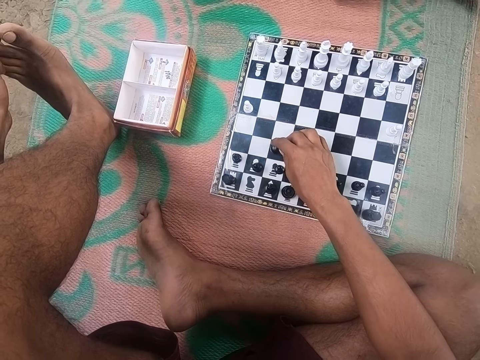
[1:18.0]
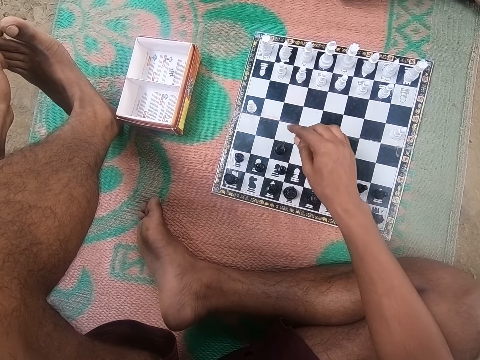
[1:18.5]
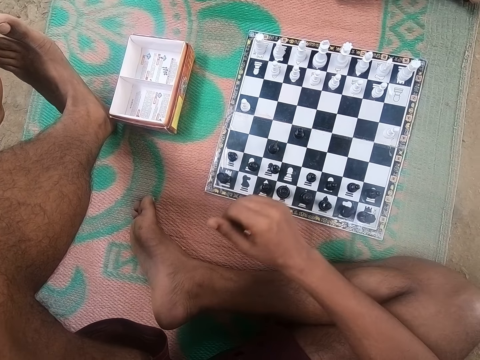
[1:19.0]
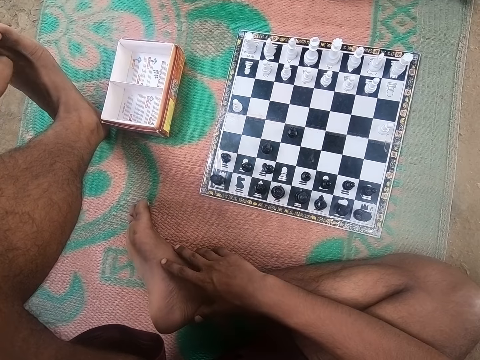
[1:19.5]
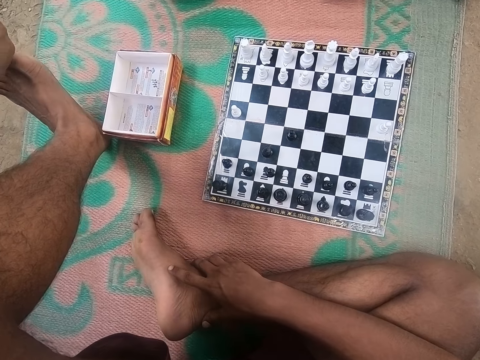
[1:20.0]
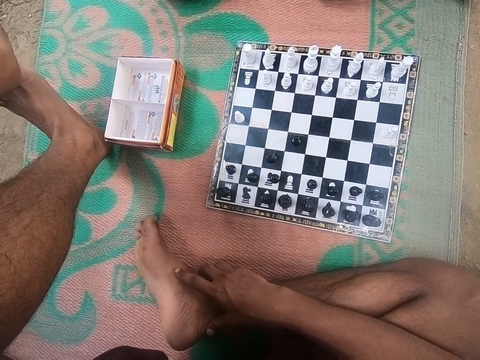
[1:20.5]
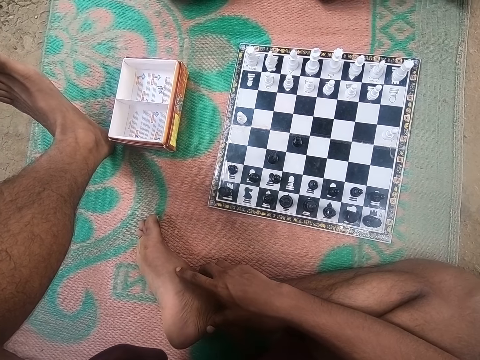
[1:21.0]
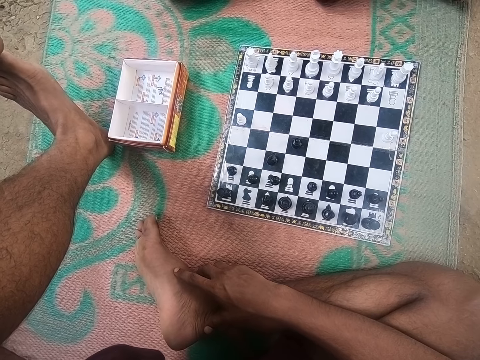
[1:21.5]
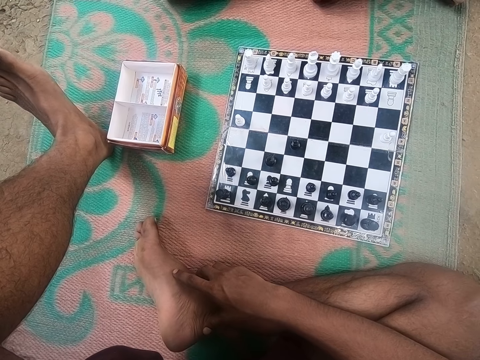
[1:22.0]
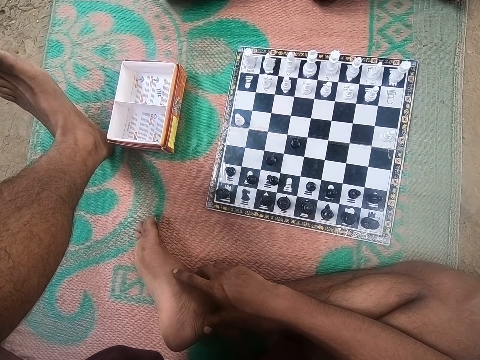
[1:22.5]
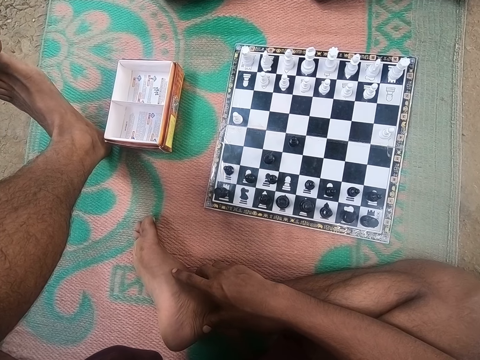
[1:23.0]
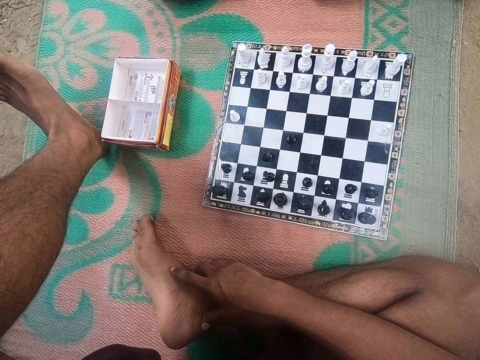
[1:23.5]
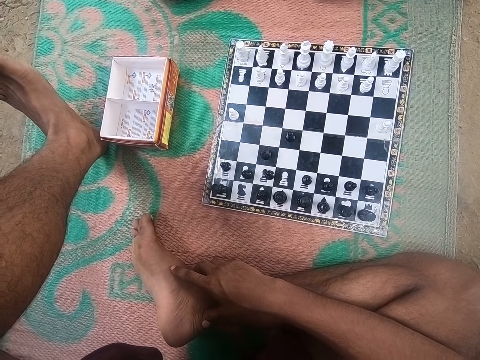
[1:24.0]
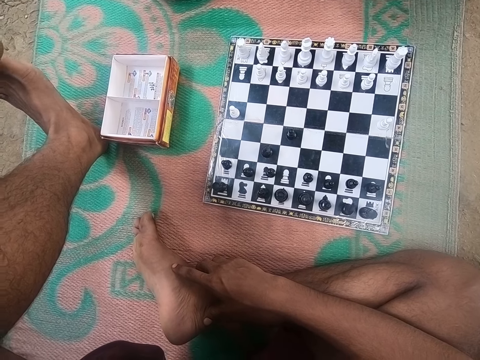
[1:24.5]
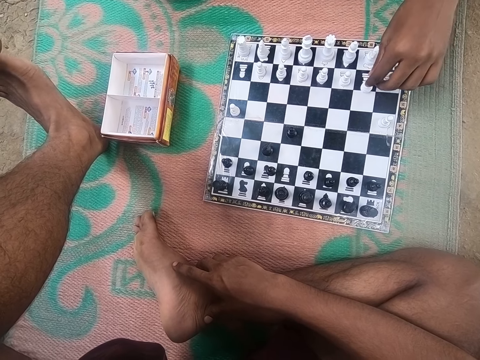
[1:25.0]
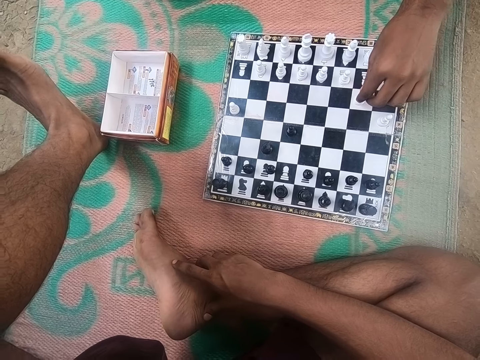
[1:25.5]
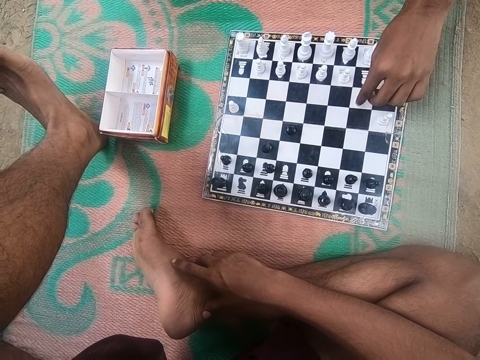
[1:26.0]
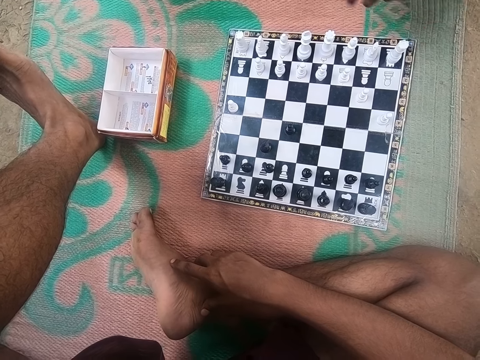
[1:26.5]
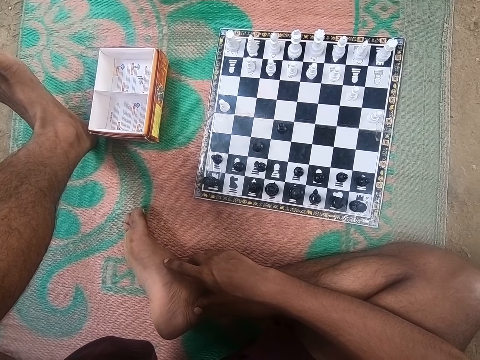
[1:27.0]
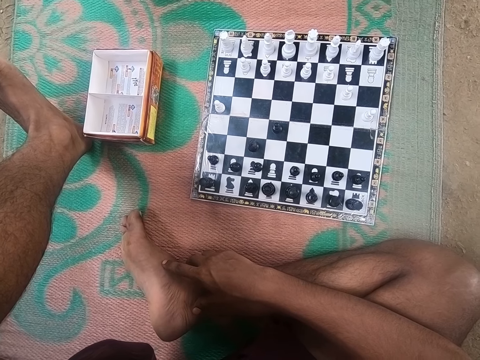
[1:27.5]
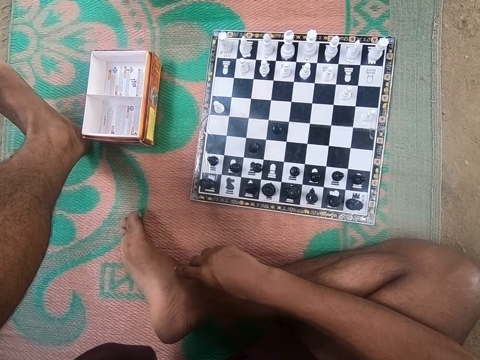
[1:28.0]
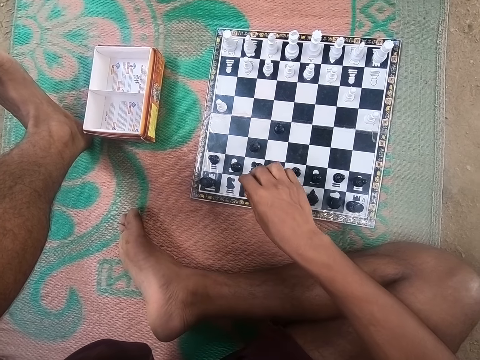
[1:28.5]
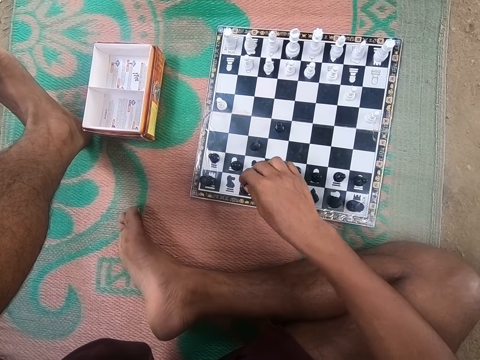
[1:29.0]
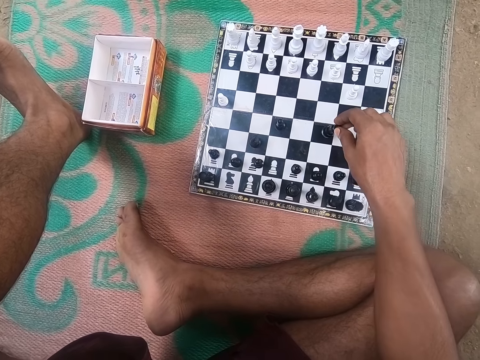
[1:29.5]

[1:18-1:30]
A man plays a chess game.

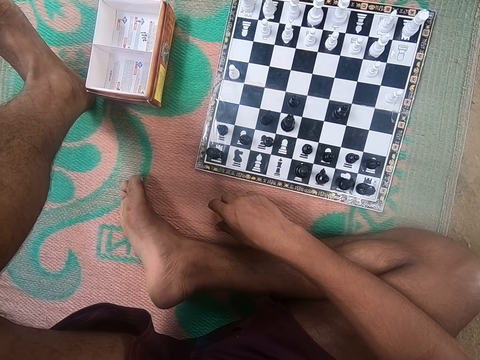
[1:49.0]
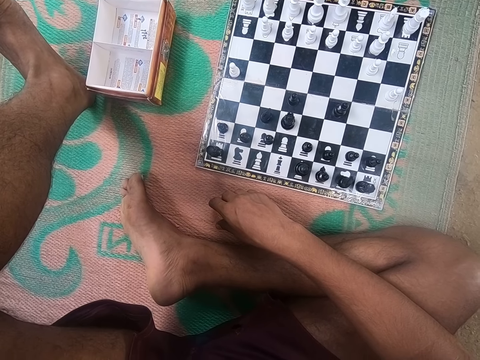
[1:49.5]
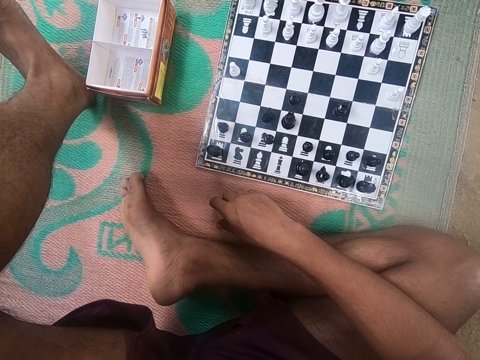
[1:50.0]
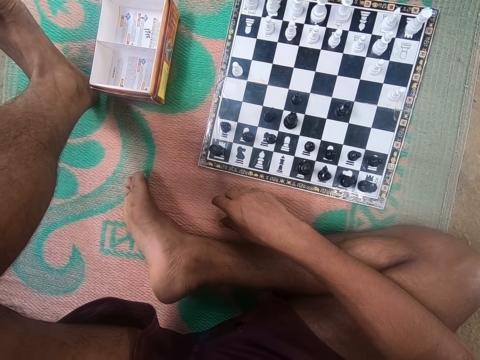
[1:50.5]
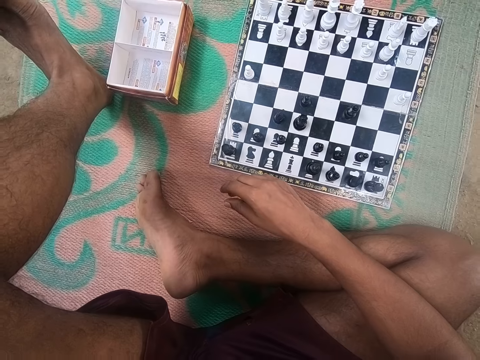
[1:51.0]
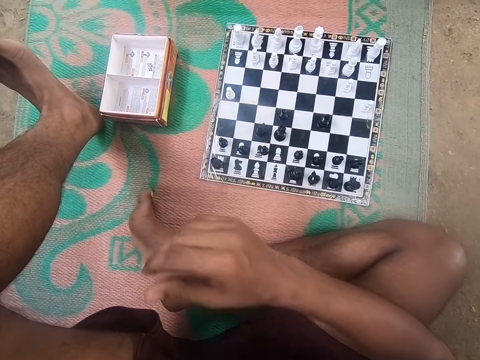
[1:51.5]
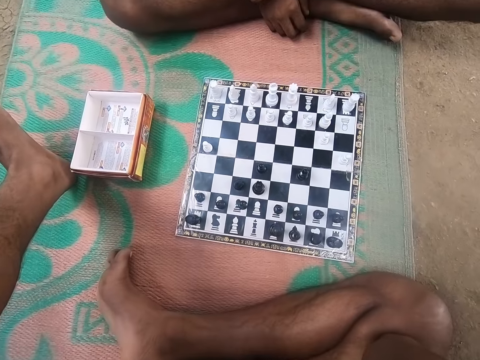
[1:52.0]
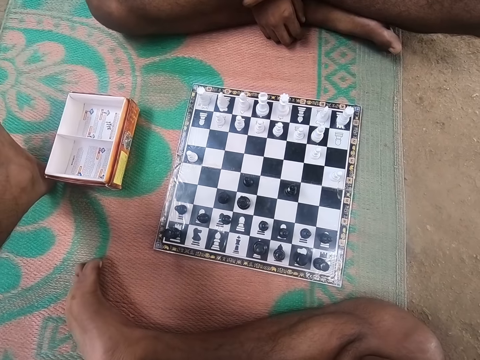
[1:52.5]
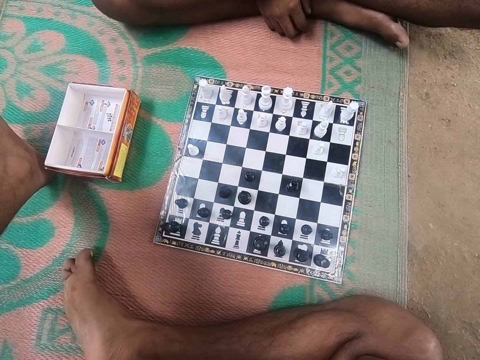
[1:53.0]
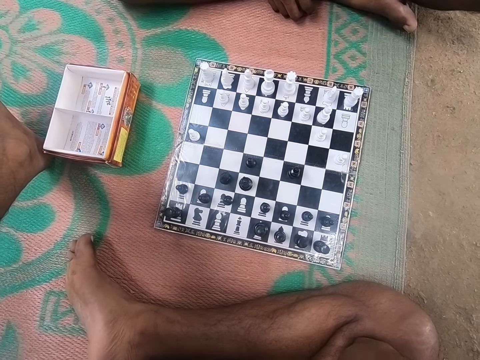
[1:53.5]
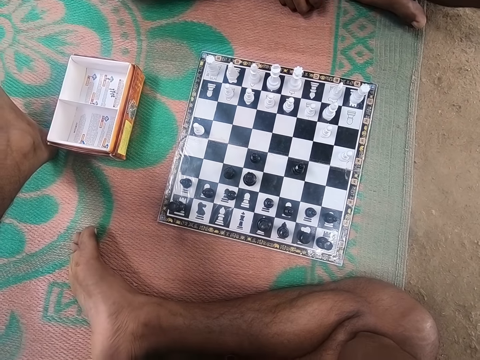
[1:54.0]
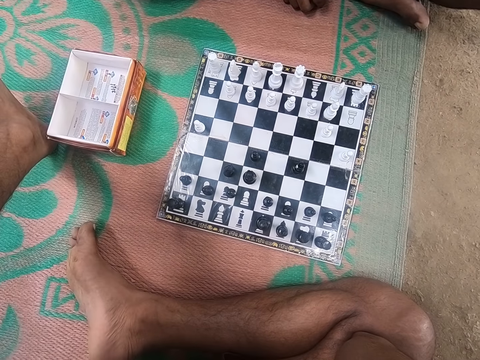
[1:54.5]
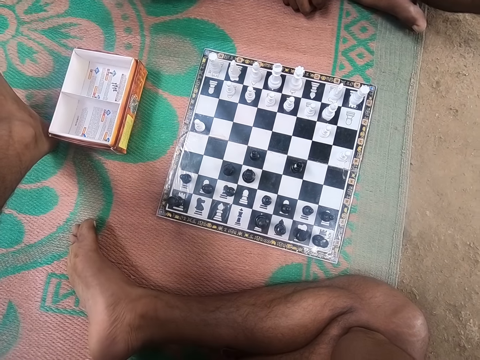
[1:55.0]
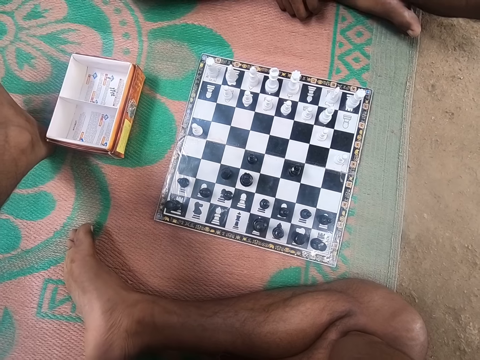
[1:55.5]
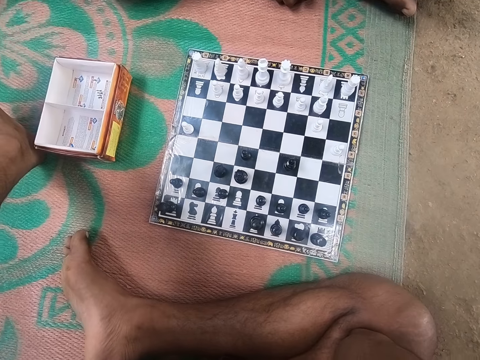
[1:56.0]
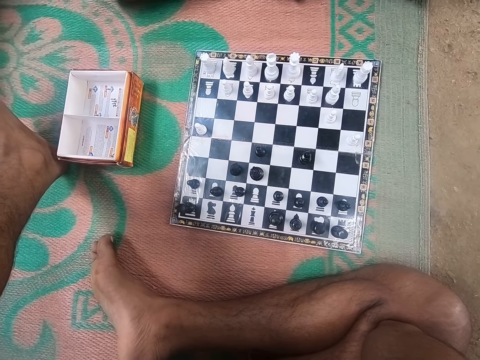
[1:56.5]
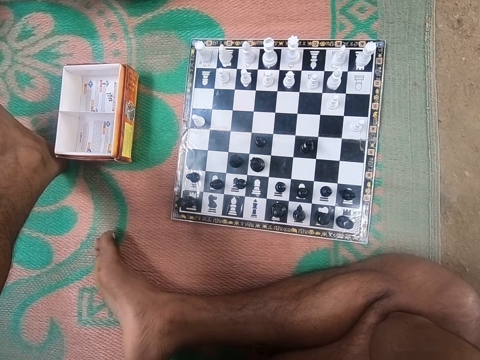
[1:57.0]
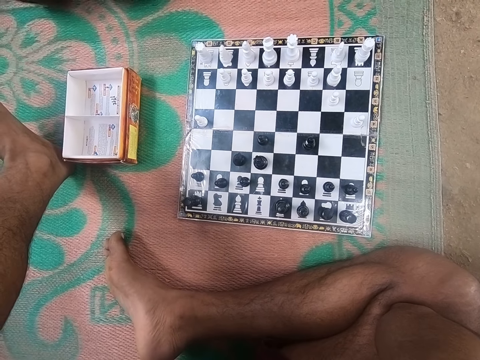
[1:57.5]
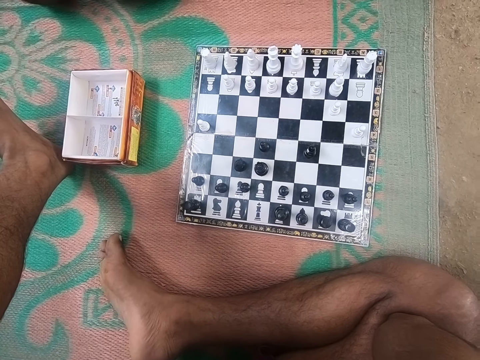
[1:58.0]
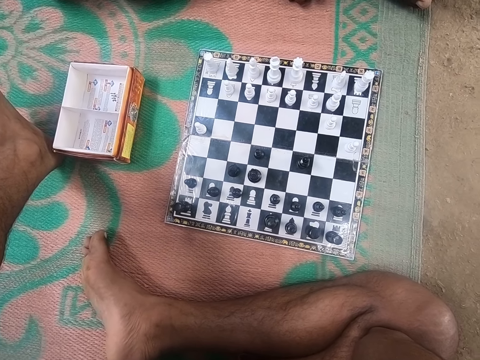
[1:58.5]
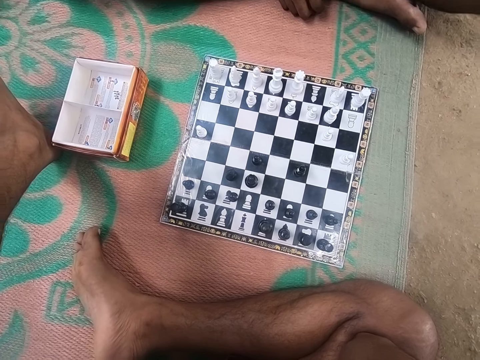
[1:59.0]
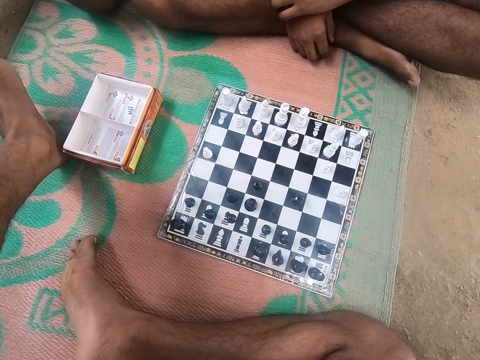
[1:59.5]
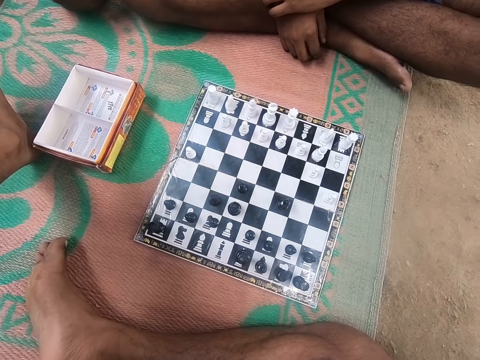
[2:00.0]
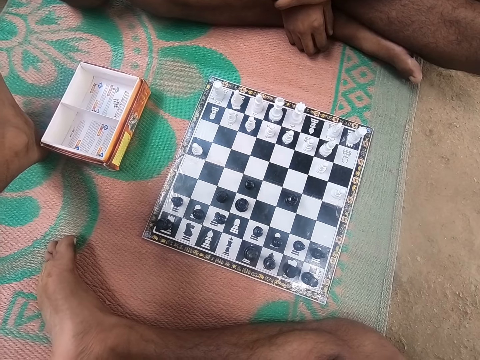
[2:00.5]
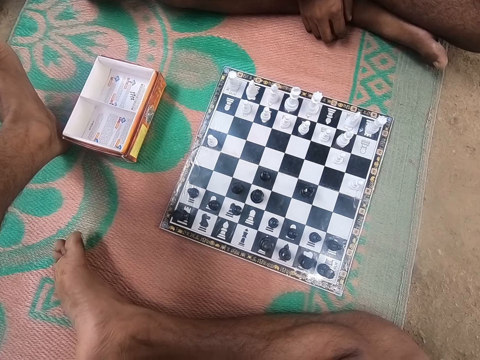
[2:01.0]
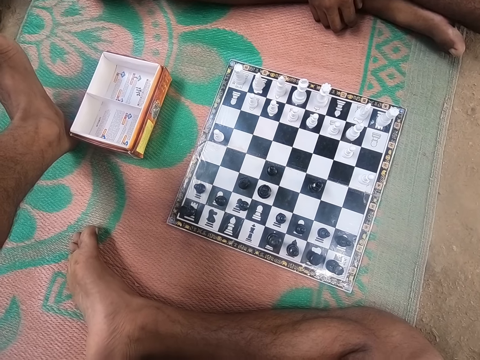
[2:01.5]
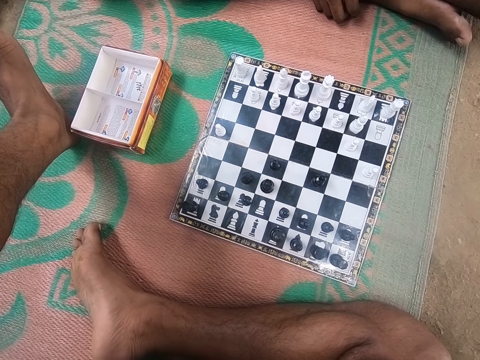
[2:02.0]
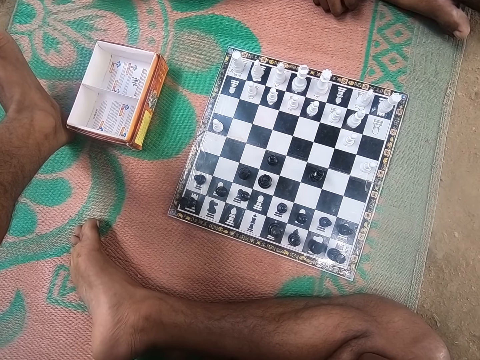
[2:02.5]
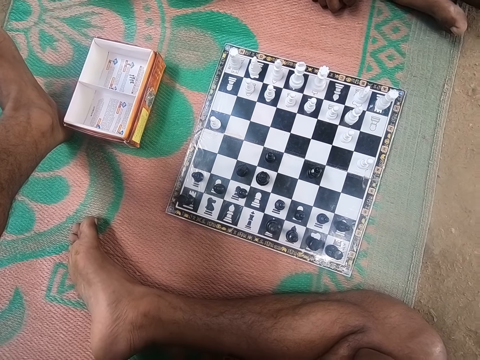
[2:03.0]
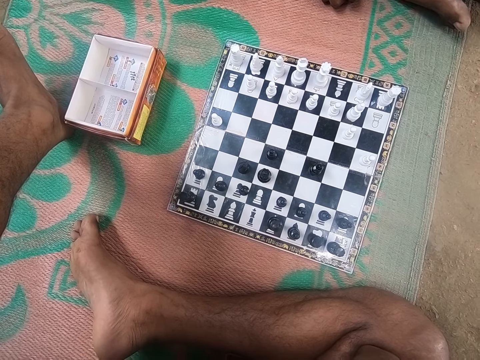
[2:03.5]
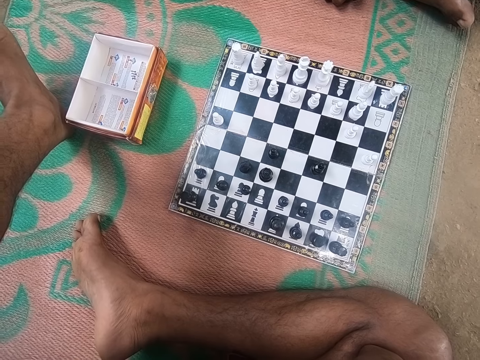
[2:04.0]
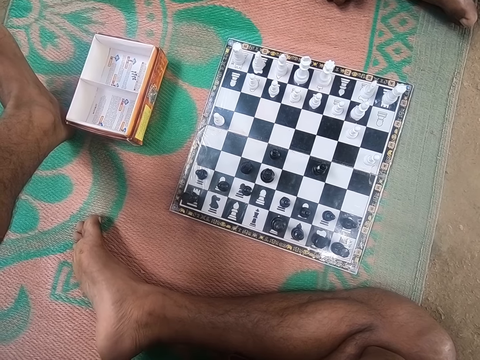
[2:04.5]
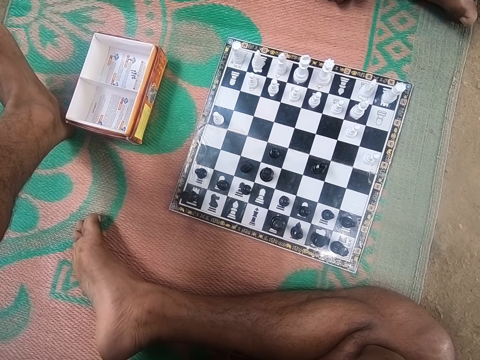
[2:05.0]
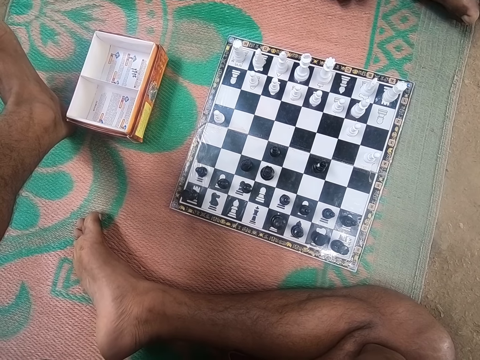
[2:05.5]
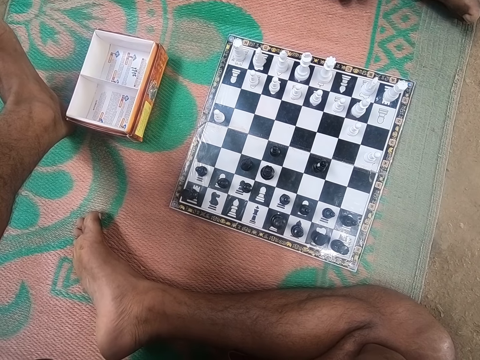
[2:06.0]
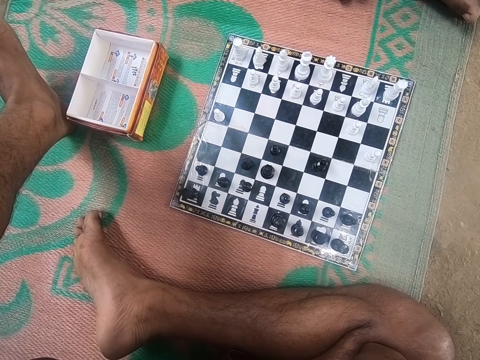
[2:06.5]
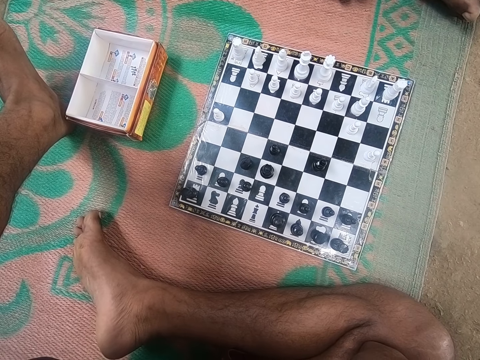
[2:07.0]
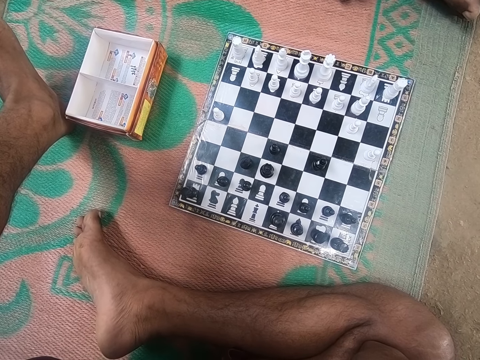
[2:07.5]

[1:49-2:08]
The camera wearer moves his hand up. A man looks at the chess board. The camera wearer looks at the chess board.
